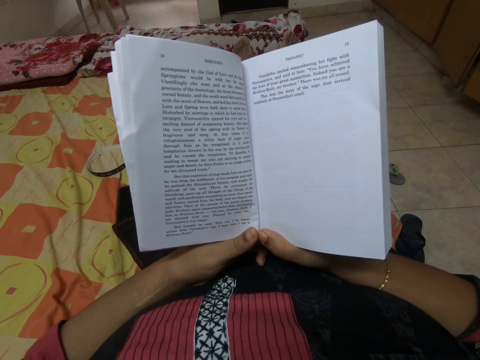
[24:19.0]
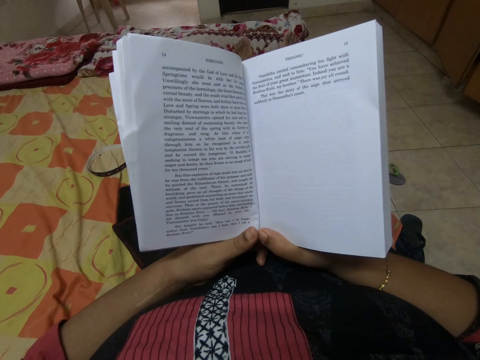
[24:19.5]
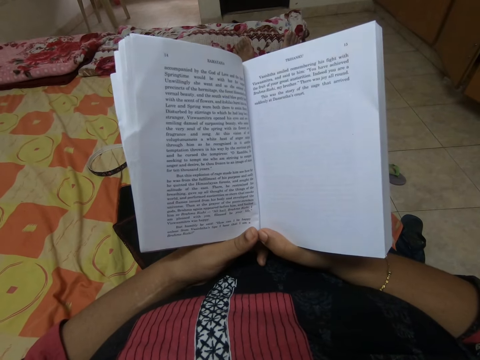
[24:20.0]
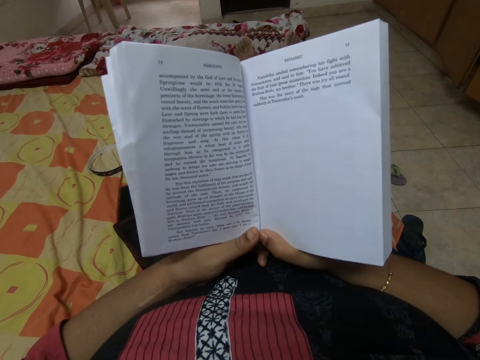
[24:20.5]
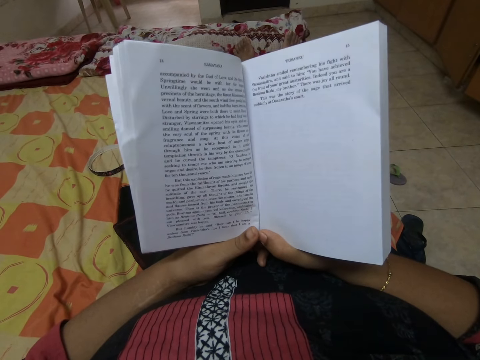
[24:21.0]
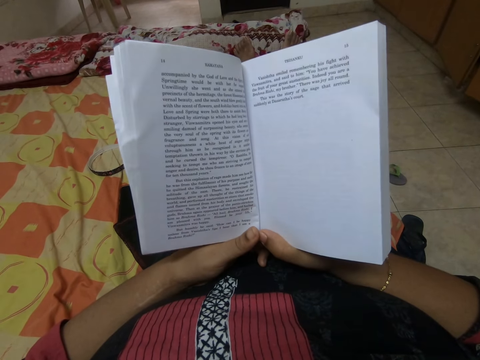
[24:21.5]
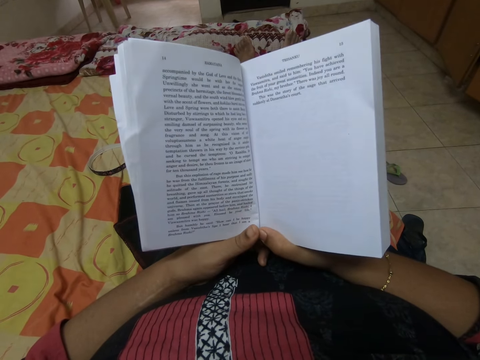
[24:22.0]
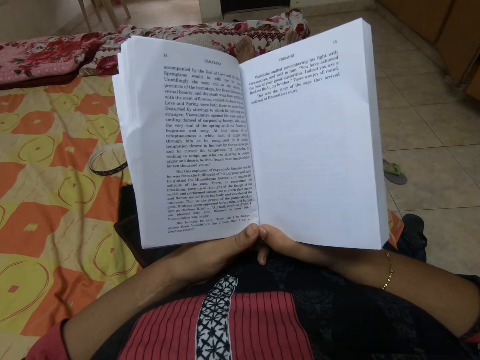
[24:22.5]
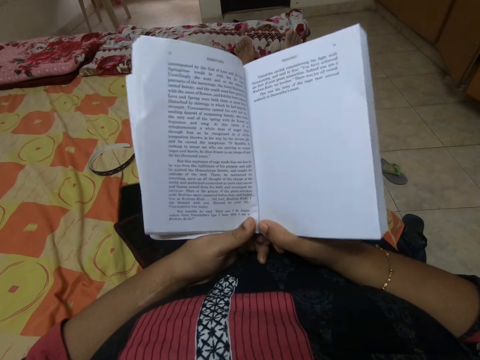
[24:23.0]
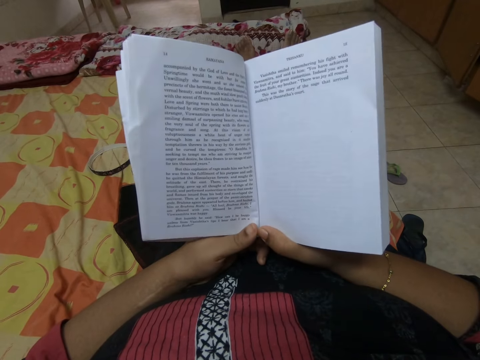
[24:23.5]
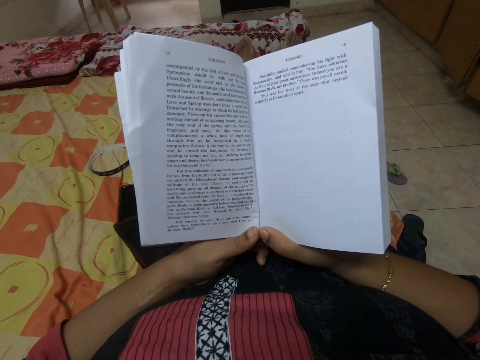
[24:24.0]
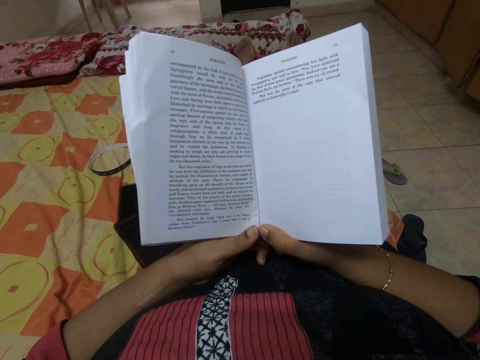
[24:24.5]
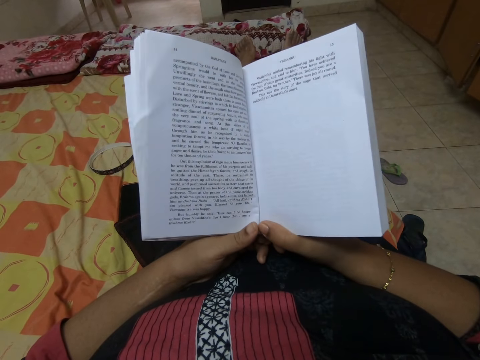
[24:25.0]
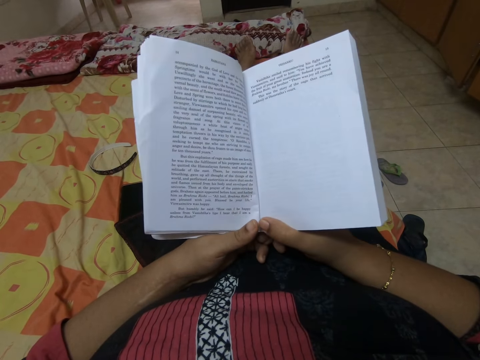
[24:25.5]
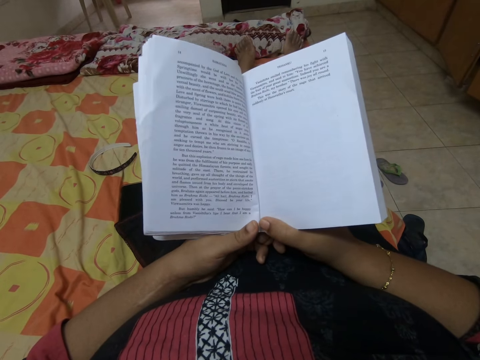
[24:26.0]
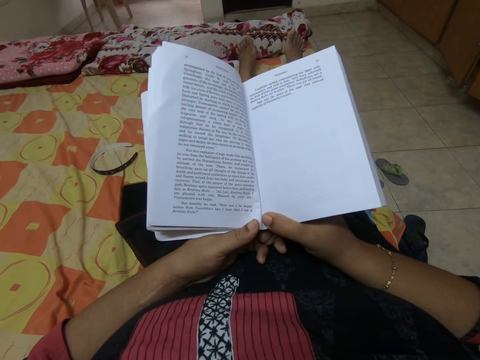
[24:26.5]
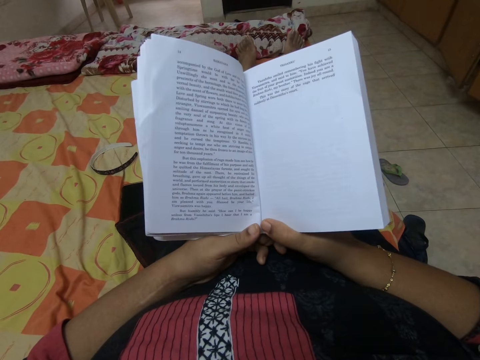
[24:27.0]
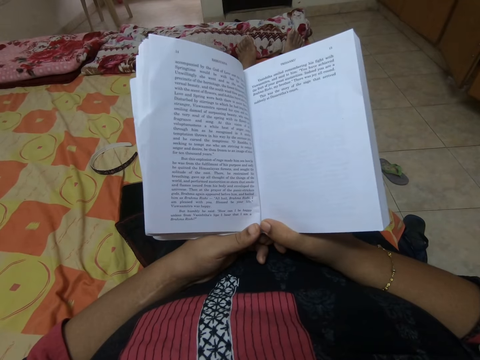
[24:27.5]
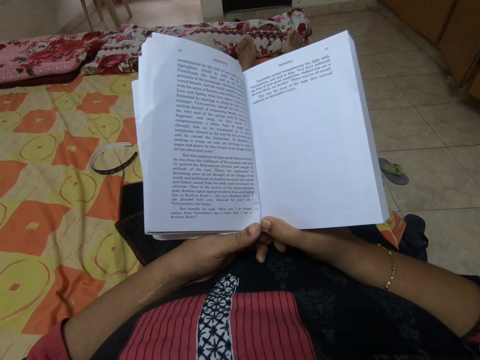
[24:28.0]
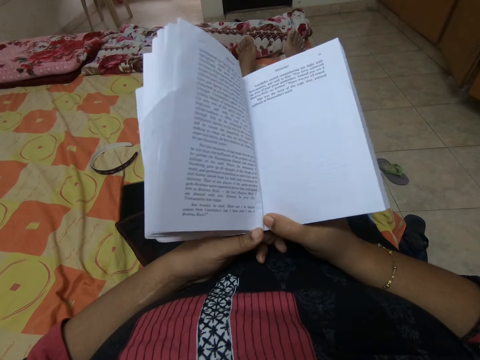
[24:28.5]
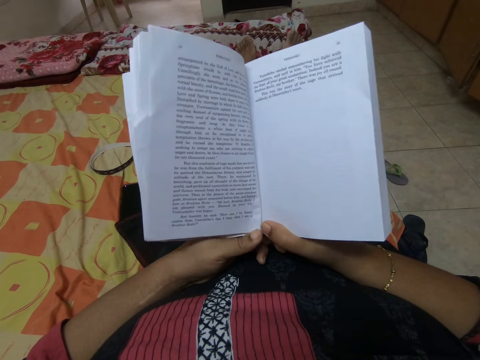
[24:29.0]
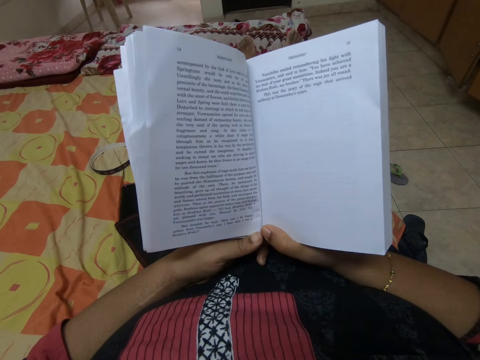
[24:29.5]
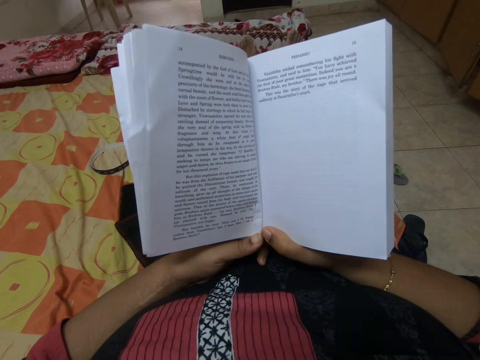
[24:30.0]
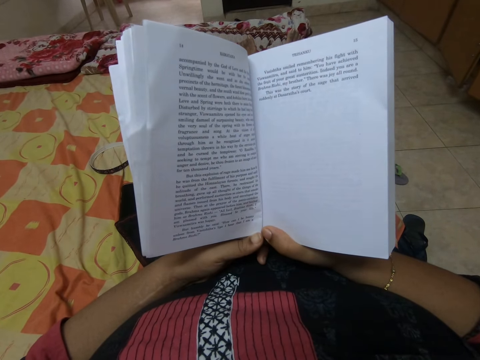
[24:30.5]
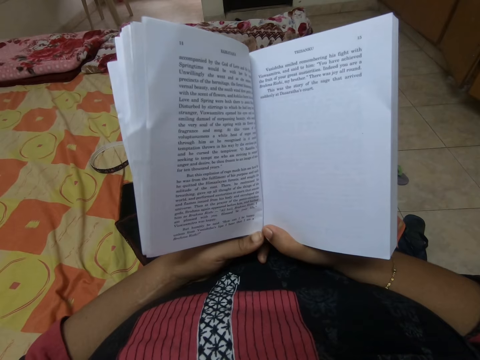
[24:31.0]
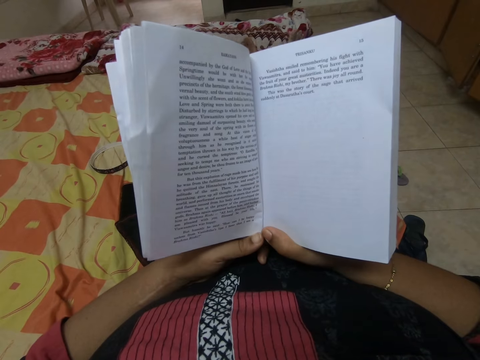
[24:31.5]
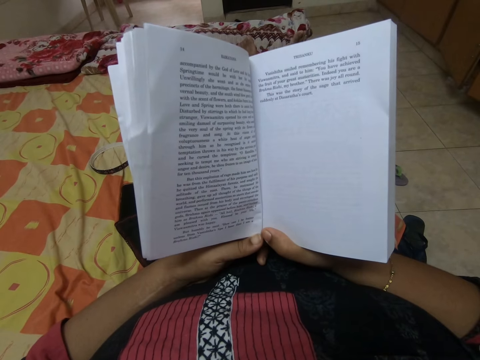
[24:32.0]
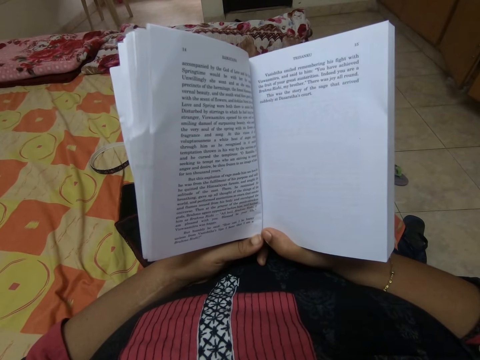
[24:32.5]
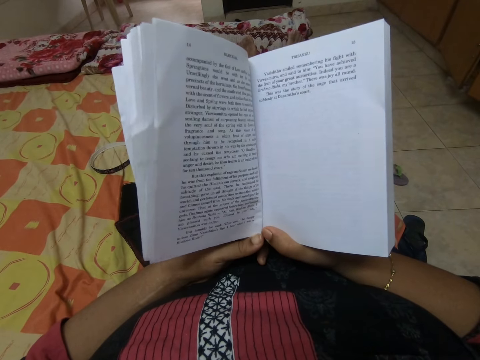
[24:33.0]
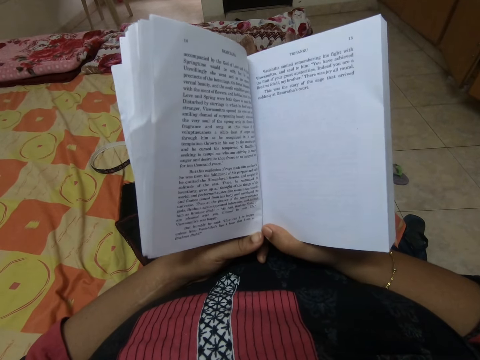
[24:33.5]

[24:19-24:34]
The camera wearer reads a book.

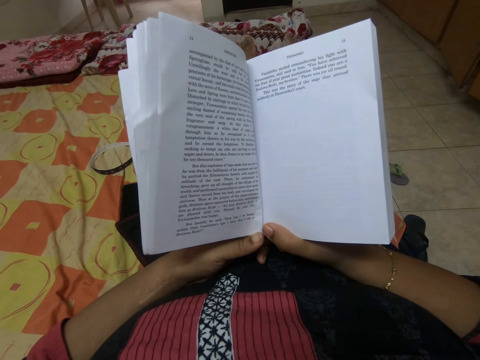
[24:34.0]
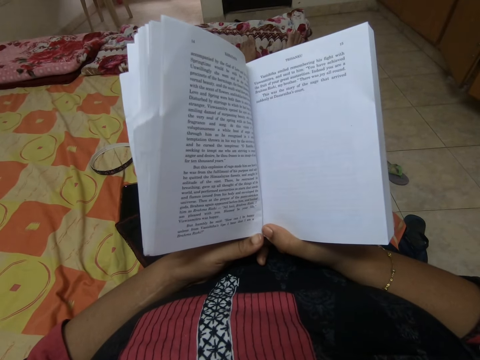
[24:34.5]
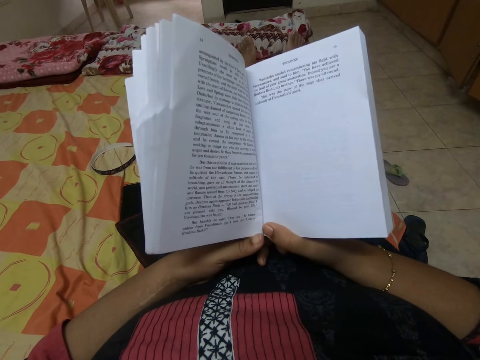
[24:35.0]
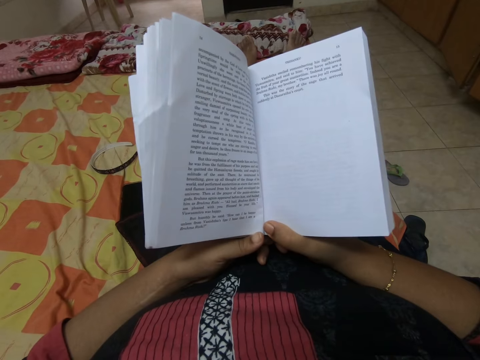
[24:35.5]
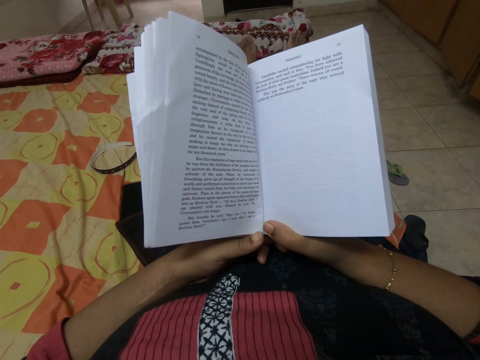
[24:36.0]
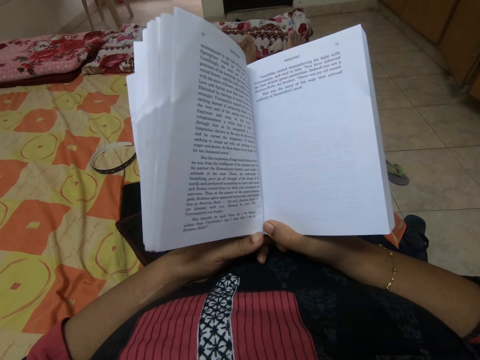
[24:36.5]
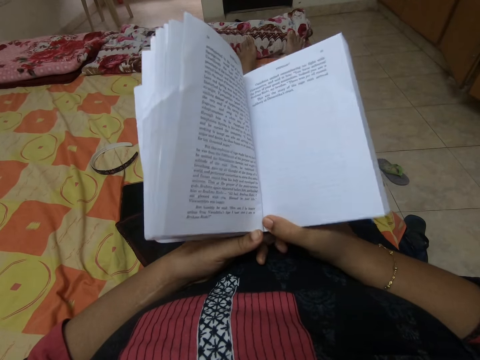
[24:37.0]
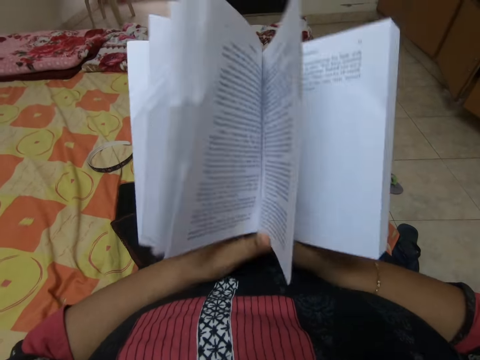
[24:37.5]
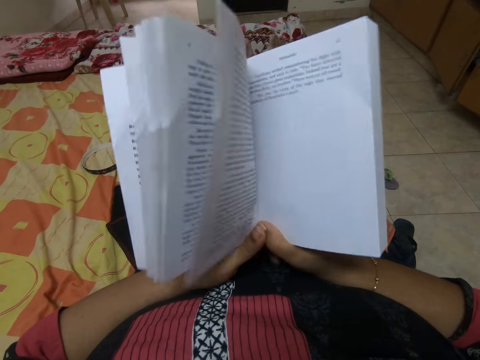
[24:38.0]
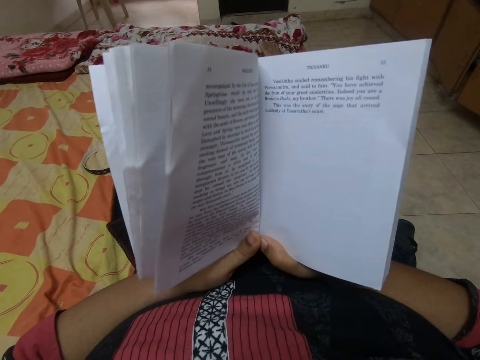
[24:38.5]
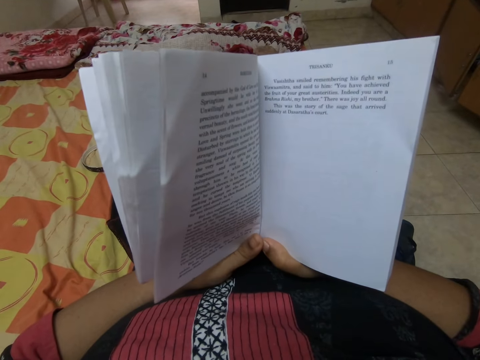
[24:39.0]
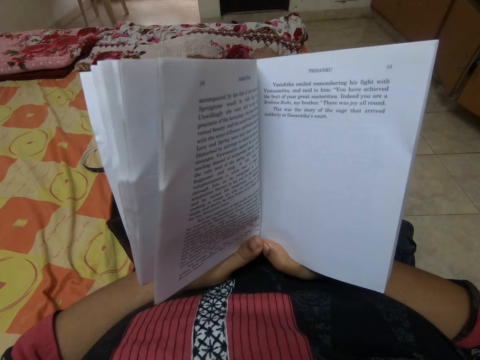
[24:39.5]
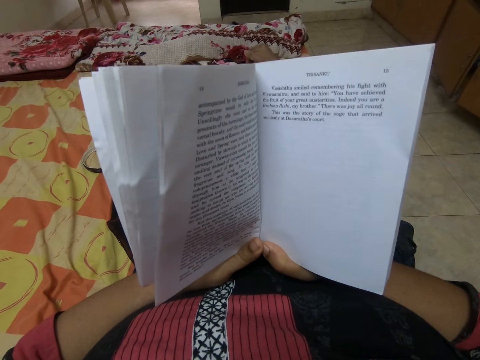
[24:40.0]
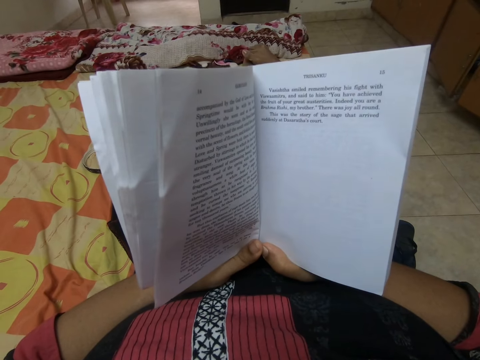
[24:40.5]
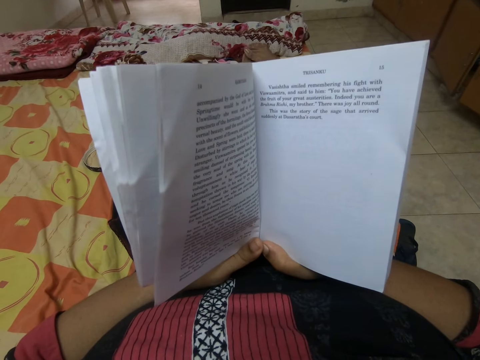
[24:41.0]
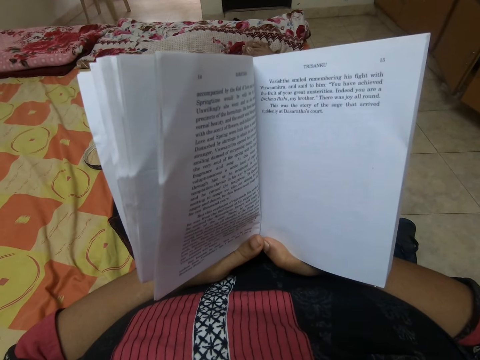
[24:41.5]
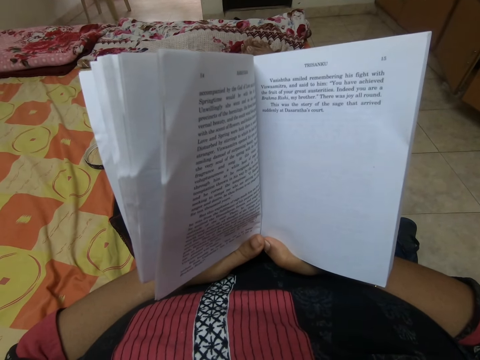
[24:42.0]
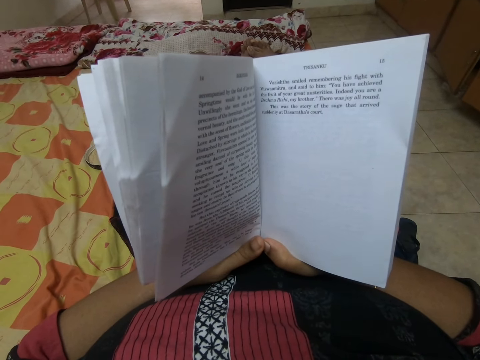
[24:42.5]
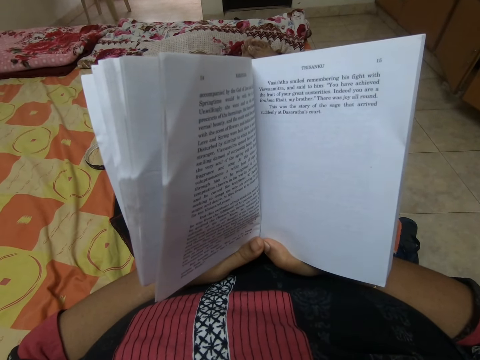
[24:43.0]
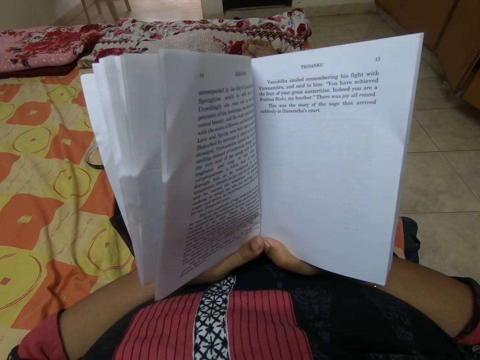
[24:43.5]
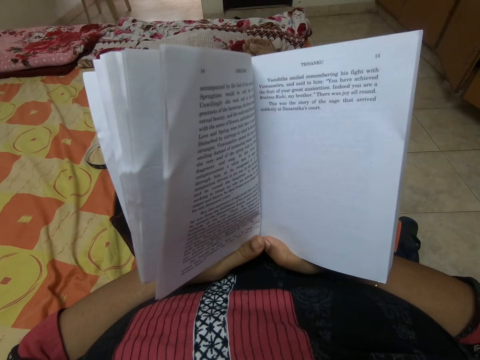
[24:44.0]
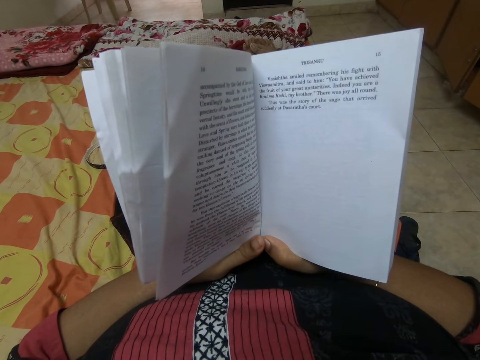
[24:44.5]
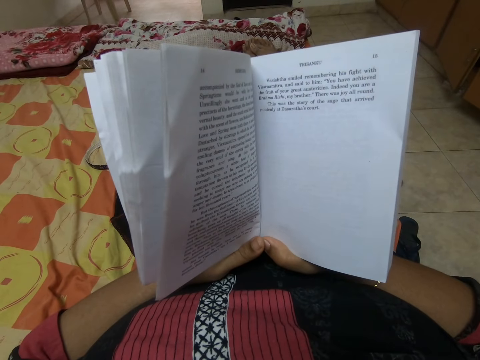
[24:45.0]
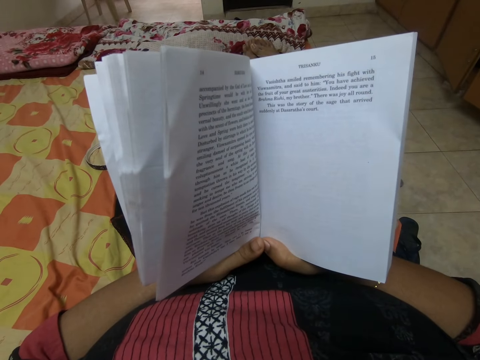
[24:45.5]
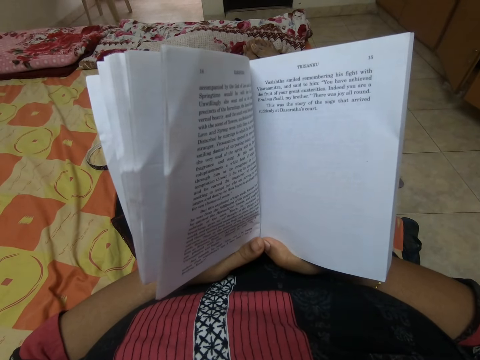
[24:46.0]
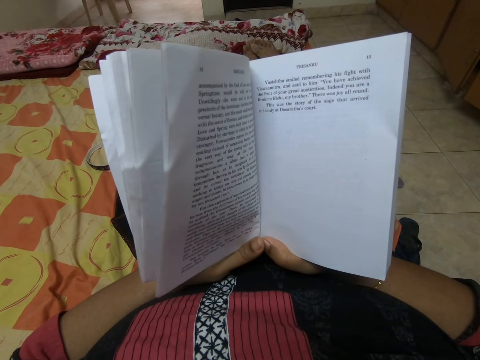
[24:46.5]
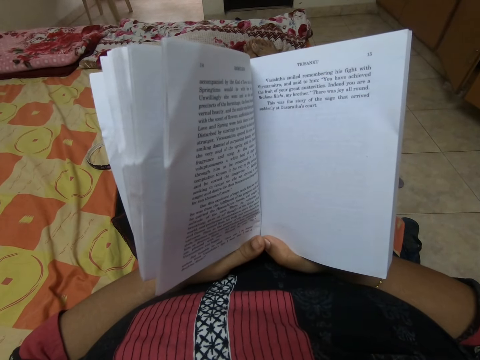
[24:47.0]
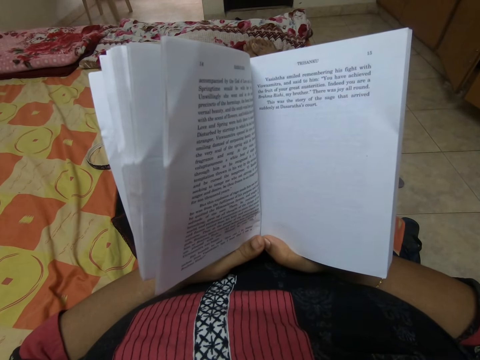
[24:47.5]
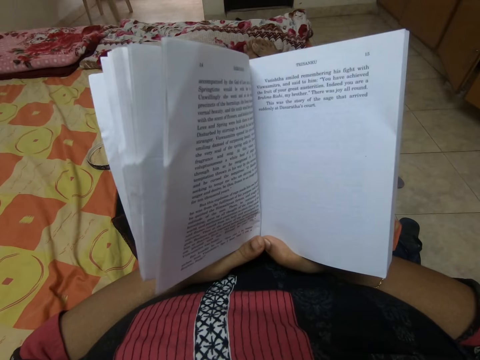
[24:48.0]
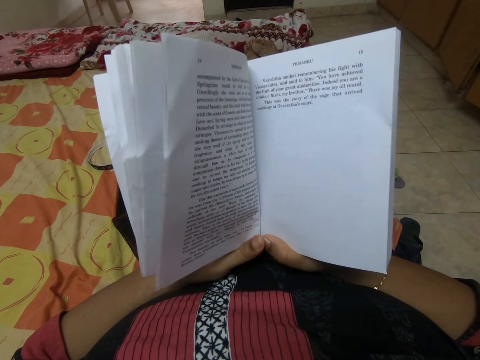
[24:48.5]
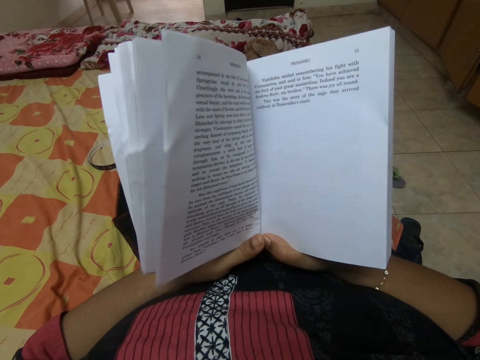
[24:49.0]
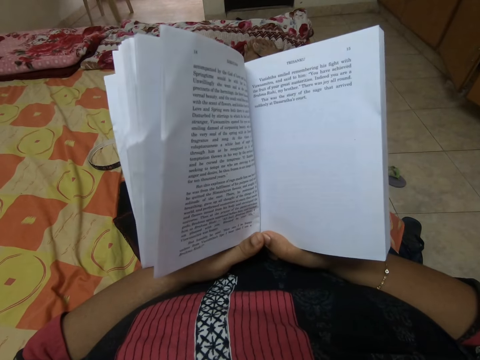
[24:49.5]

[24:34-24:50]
The camera wearer moves a book.
